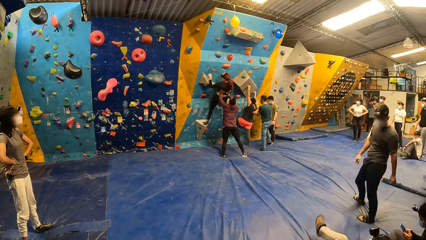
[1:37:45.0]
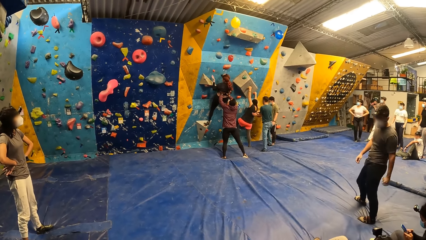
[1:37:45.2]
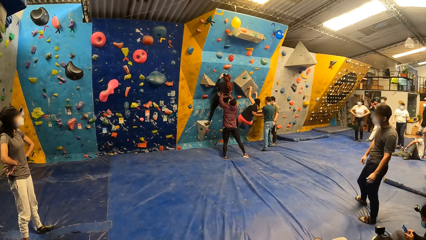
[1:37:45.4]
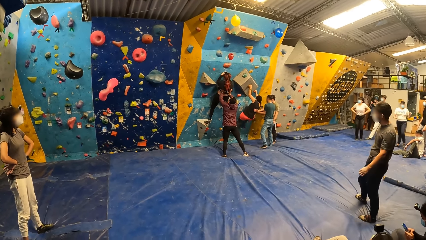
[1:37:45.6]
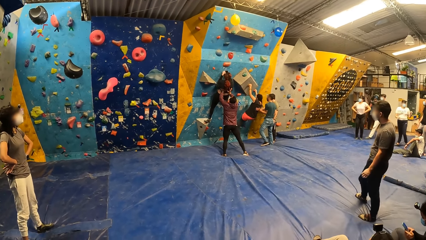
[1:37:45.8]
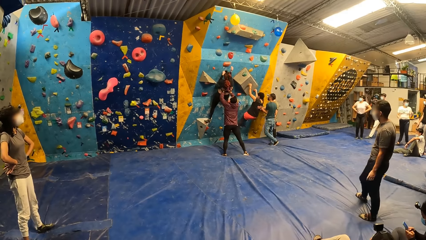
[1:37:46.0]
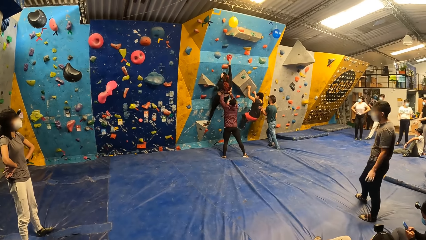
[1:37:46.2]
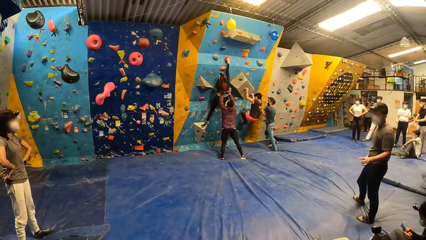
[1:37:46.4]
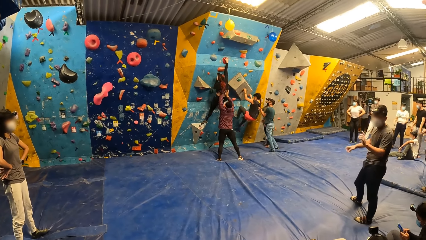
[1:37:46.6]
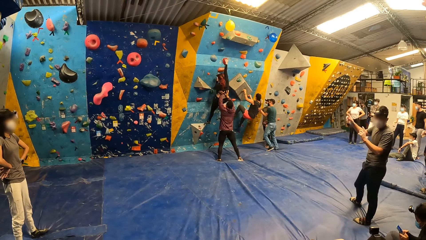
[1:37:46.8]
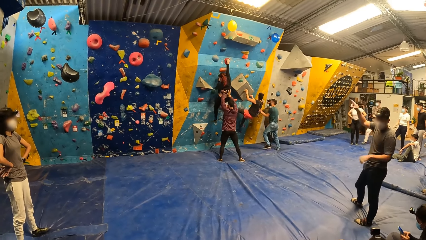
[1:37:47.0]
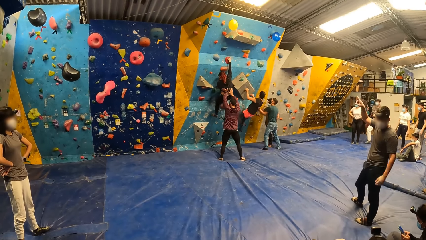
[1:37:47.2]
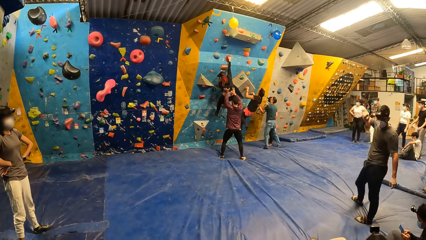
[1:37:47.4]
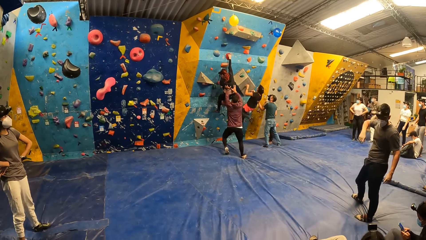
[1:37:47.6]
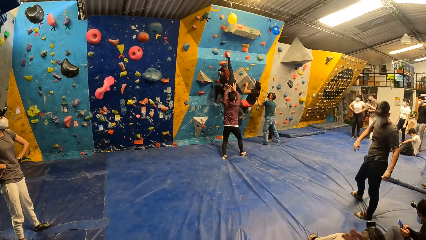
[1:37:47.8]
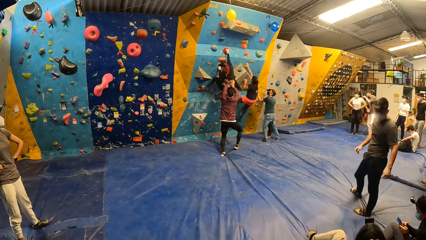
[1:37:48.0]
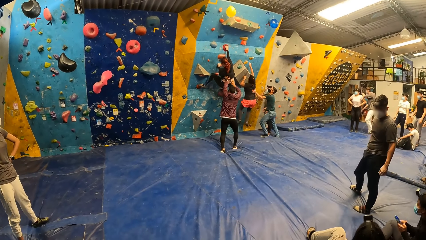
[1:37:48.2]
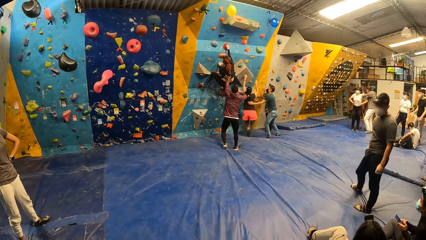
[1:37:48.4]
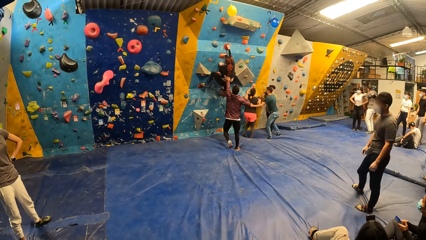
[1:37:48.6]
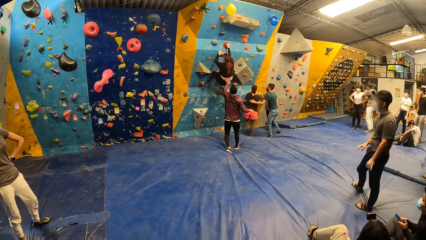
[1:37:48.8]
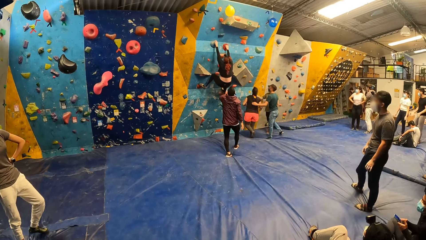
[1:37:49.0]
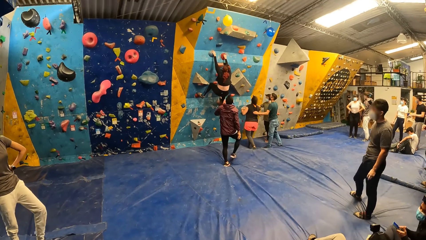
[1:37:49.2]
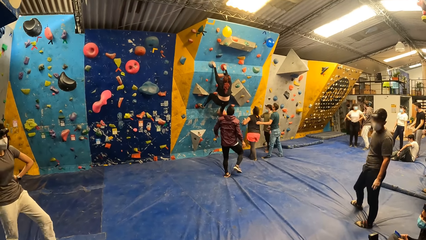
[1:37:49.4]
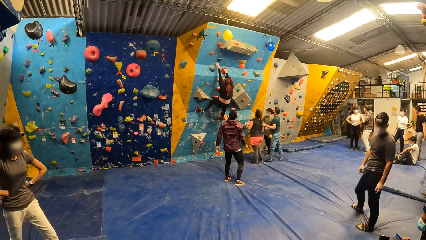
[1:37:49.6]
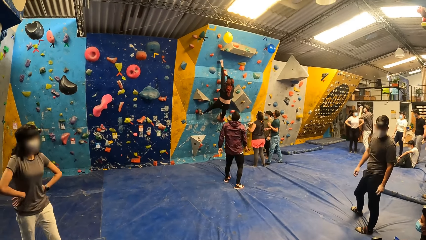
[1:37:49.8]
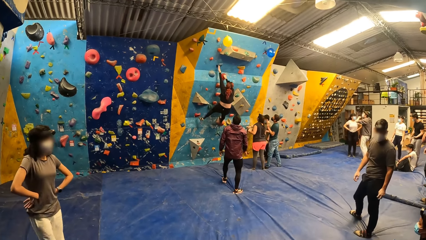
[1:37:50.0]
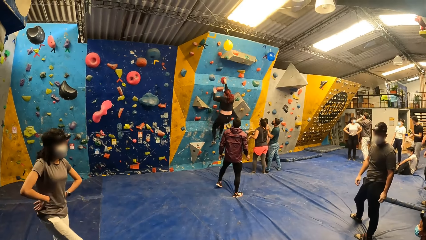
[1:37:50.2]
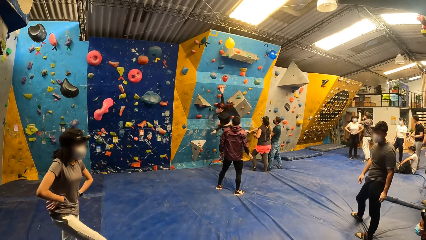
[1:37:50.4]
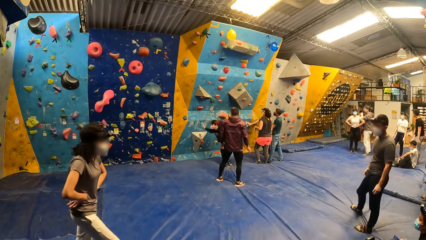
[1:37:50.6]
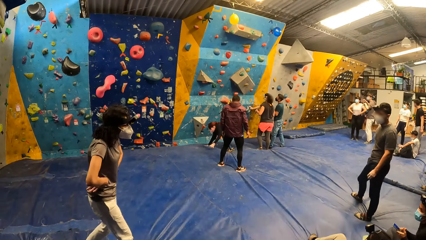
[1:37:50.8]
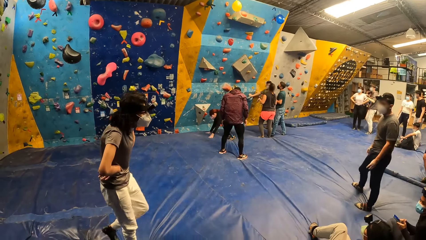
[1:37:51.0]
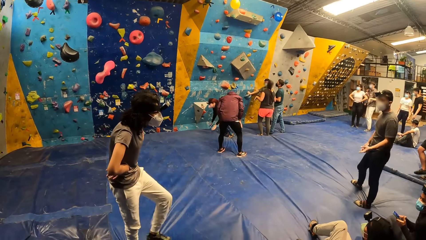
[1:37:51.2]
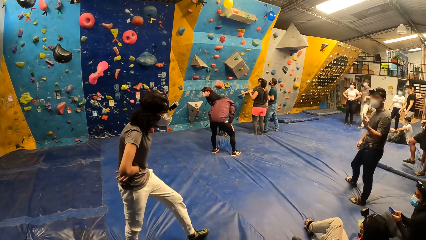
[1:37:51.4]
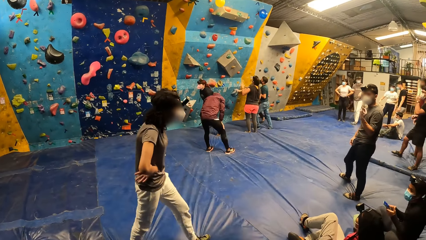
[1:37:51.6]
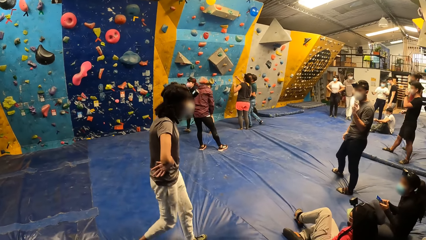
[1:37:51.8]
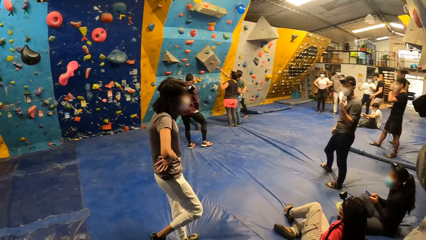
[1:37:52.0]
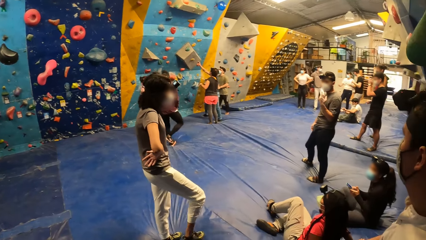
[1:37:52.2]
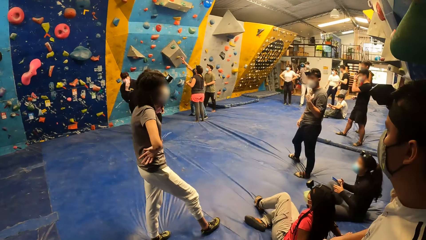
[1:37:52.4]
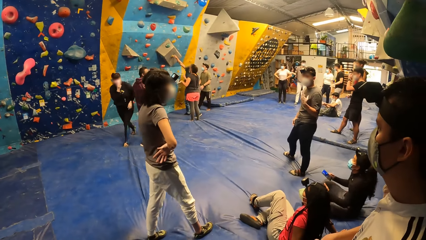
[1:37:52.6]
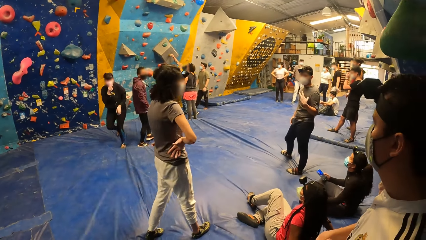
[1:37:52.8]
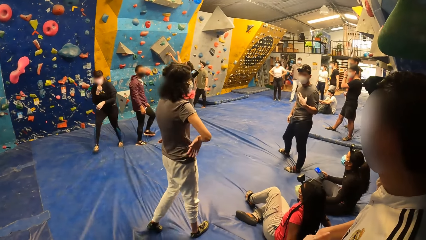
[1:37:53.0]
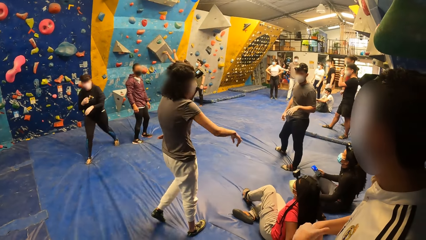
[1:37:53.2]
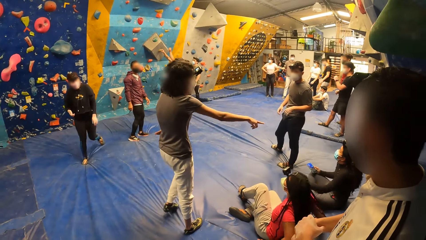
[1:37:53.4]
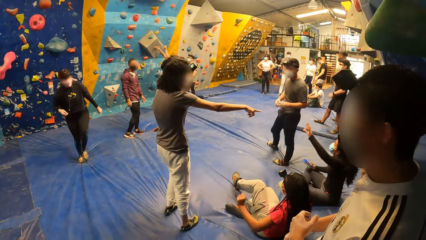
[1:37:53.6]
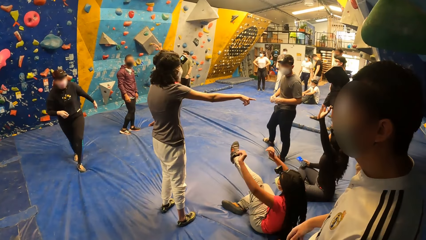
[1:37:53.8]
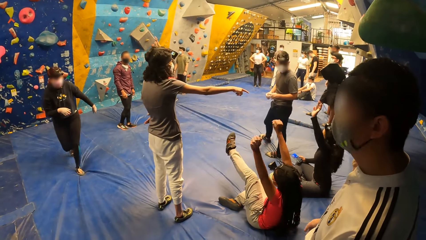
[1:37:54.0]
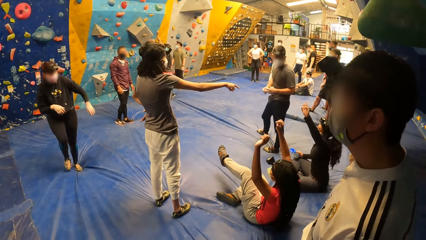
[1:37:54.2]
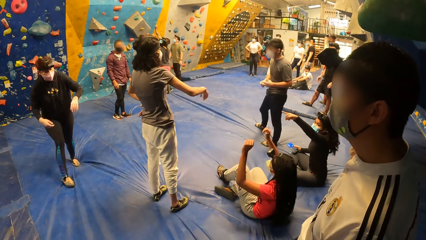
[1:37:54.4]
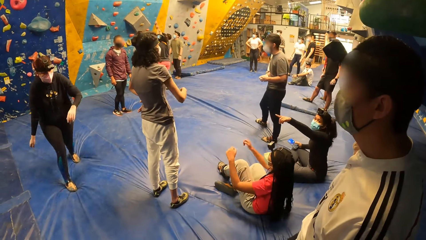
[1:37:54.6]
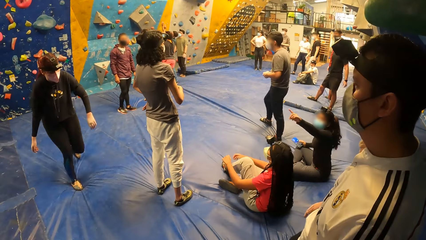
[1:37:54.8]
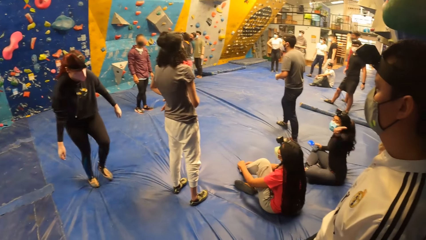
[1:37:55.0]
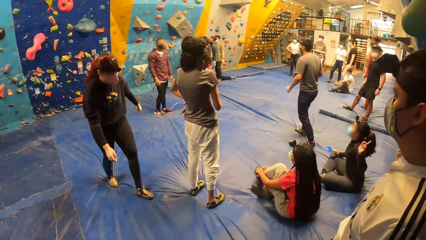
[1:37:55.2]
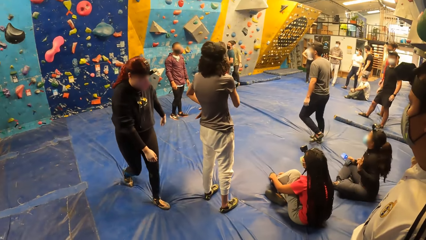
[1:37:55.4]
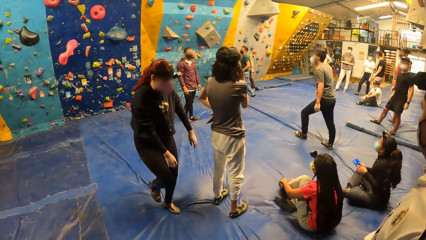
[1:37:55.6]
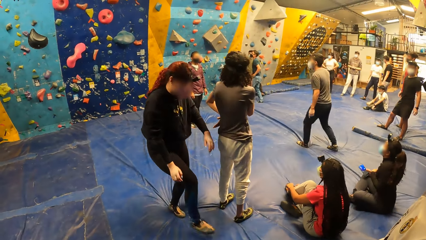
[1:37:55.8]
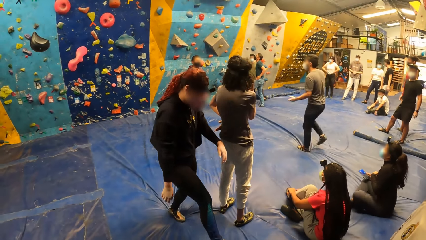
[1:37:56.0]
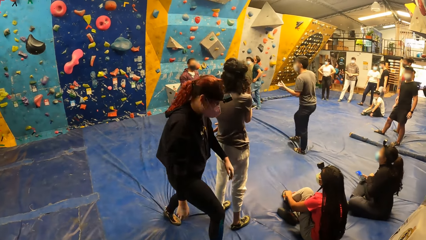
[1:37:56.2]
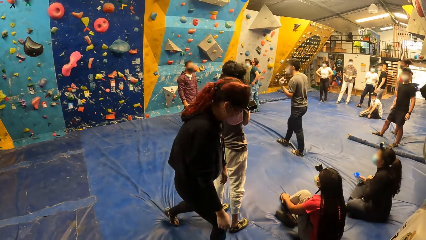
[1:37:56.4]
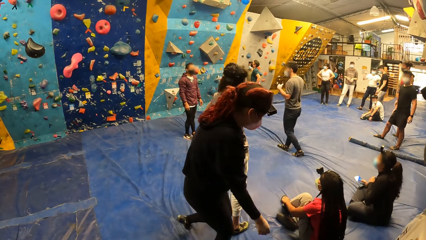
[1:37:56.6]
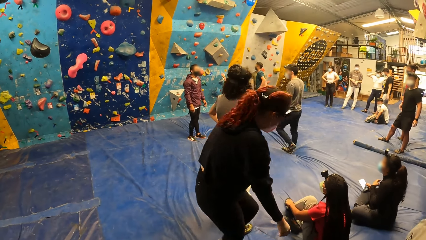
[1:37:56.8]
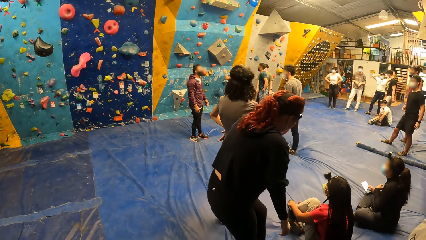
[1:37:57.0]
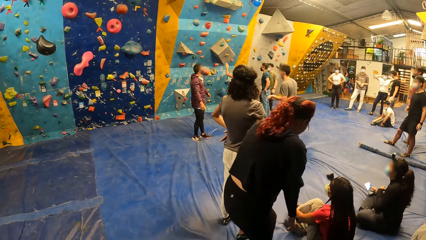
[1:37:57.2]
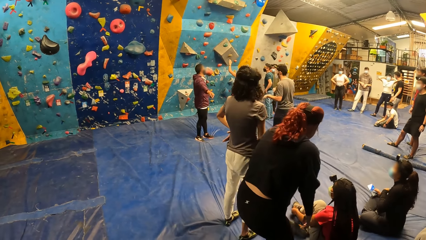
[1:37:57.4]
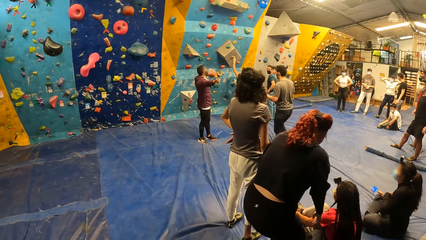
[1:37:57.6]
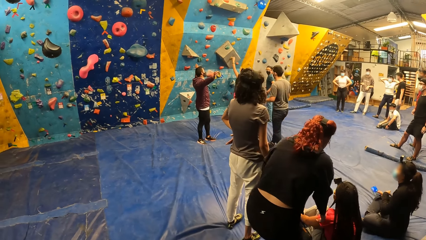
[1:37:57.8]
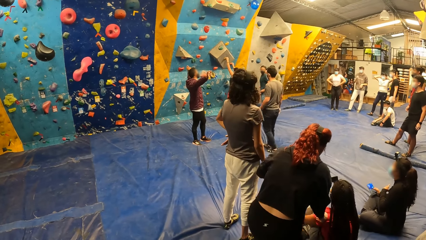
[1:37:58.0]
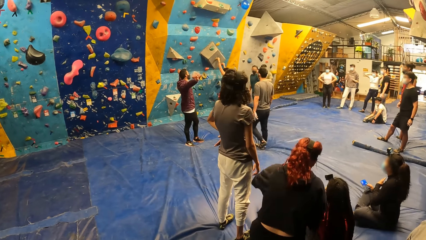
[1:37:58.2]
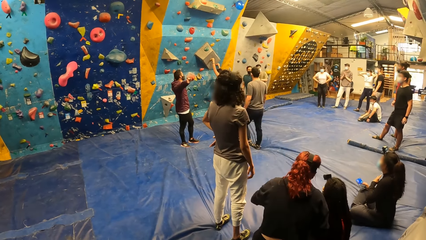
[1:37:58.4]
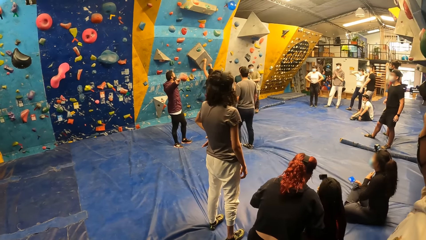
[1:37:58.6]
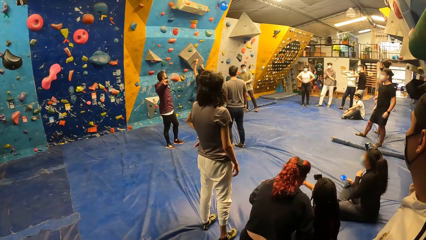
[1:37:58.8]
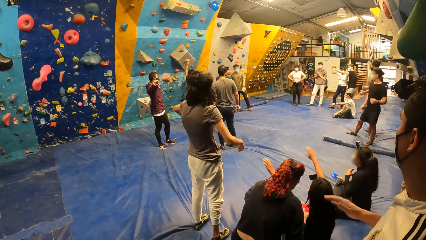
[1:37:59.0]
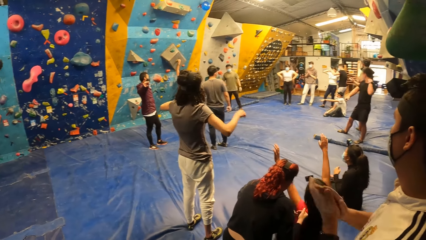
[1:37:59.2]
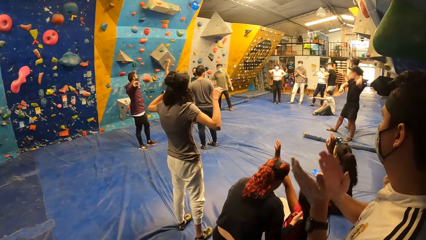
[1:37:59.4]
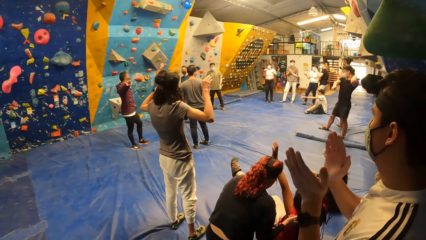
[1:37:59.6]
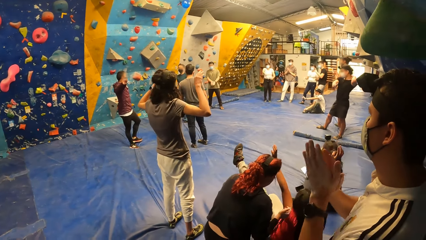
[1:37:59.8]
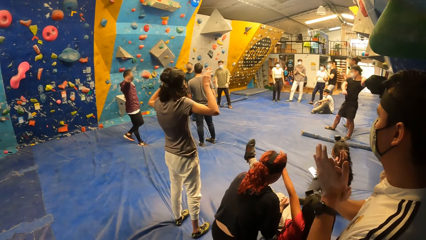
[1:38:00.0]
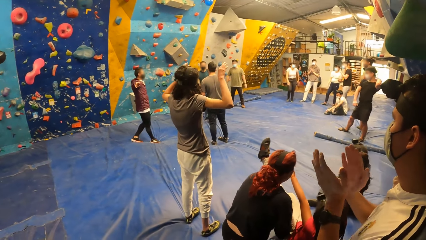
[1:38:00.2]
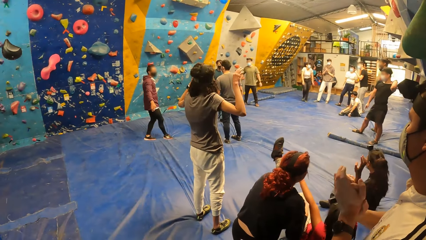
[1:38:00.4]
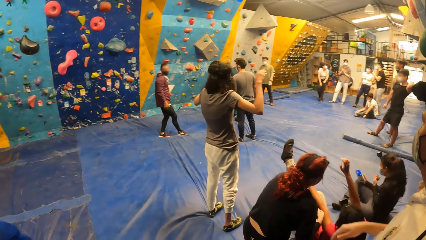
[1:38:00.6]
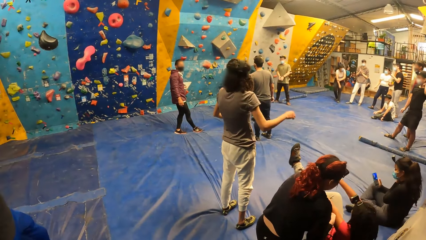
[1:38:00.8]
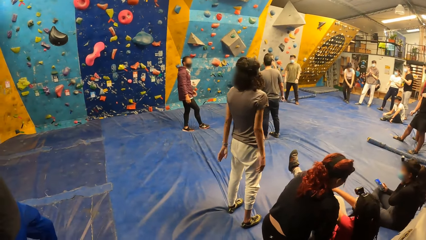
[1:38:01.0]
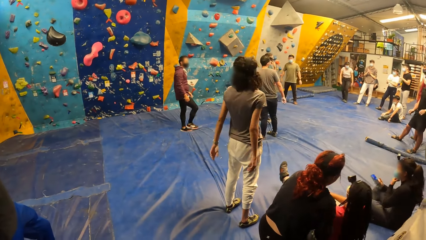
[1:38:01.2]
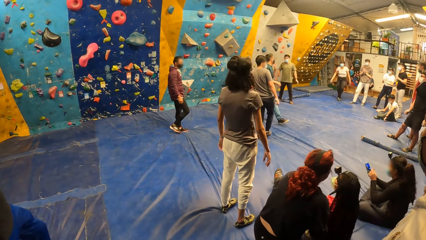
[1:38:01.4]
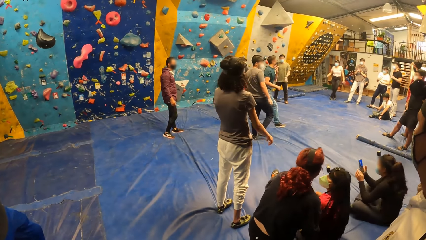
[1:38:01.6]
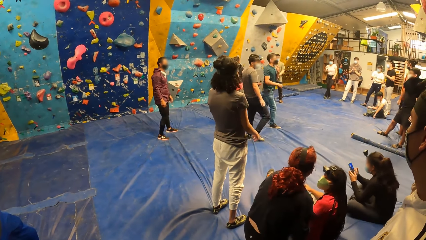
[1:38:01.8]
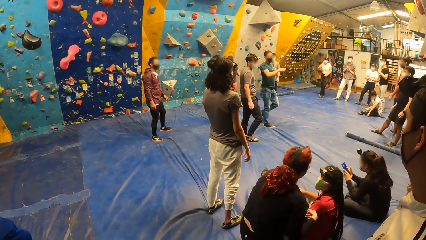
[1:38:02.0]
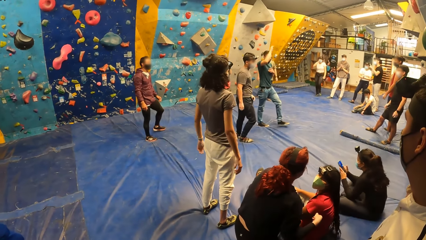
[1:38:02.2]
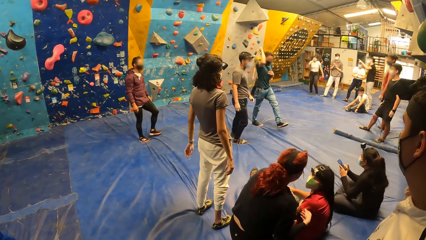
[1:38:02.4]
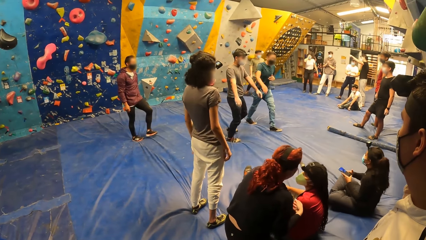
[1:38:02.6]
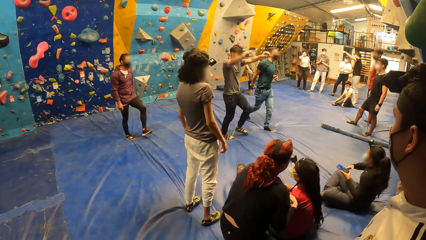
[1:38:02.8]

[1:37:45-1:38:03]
A man assists a woman with both hands. The woman jumps down the bouldering wall. Another woman gesticulates with a group of people. The camera wearer interacts with the group of people. A third woman sits on the ground.
